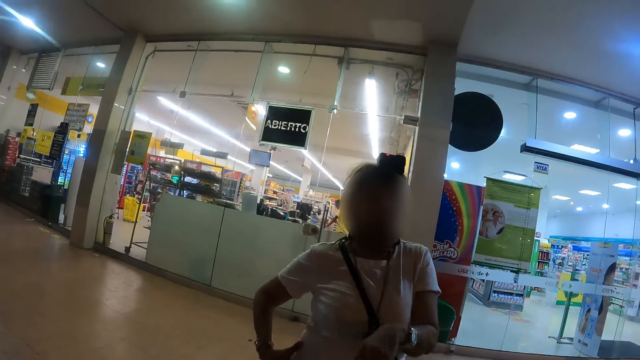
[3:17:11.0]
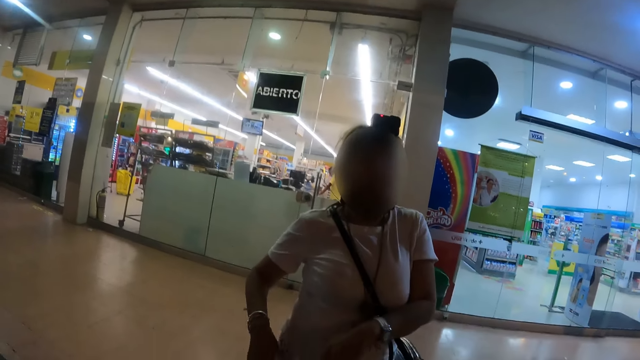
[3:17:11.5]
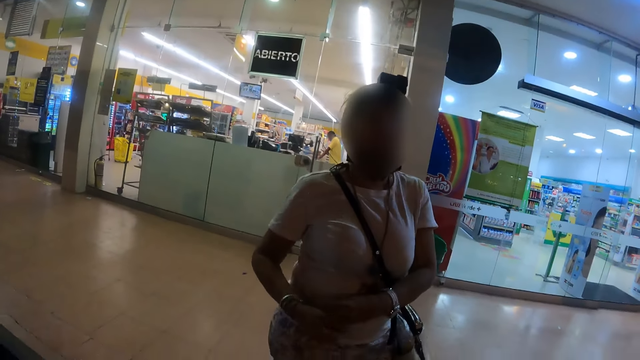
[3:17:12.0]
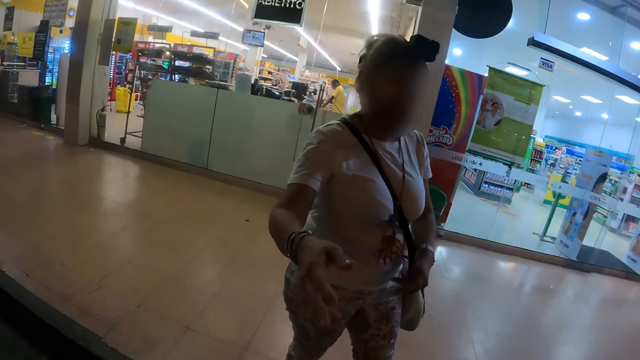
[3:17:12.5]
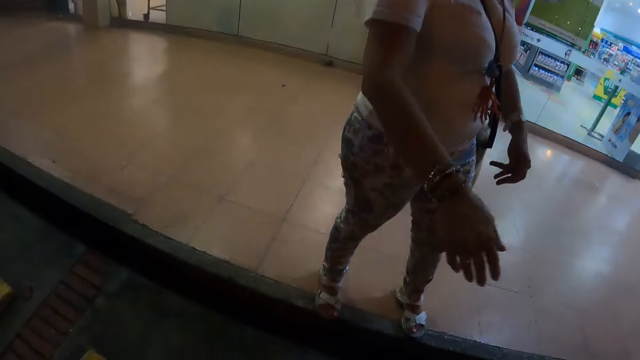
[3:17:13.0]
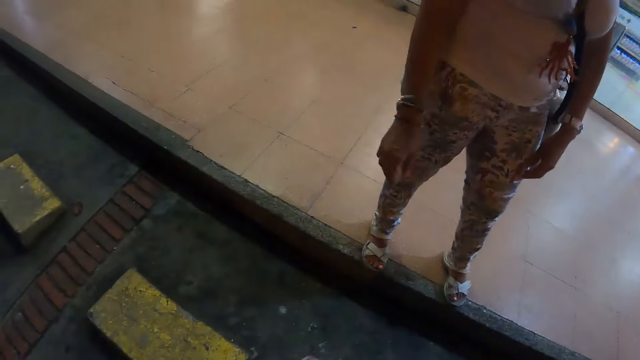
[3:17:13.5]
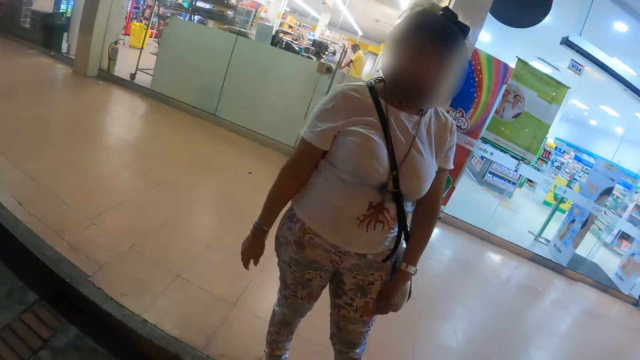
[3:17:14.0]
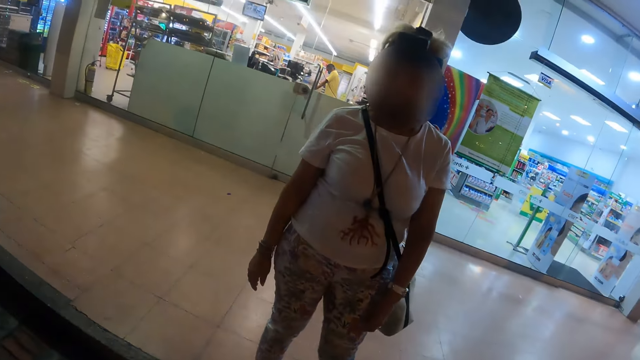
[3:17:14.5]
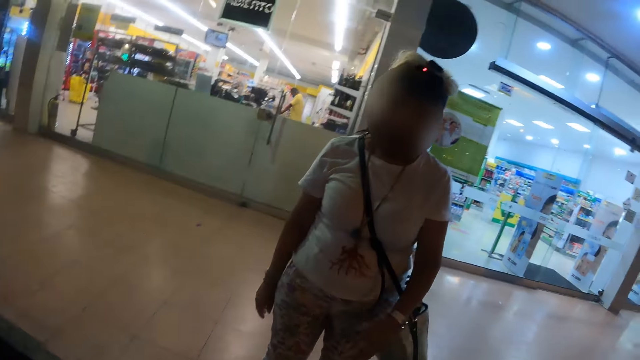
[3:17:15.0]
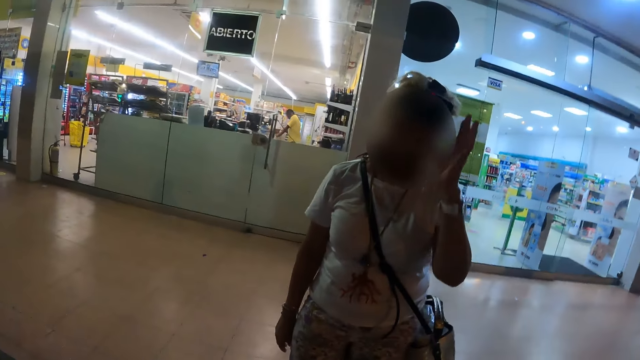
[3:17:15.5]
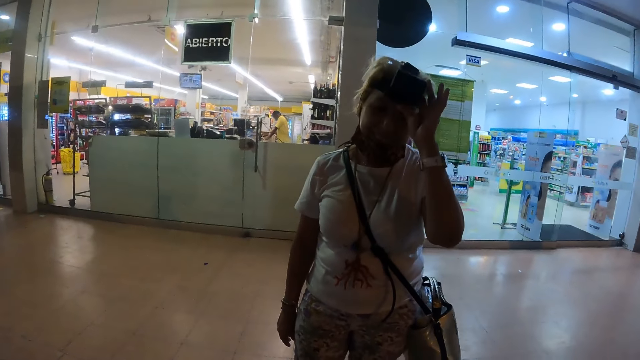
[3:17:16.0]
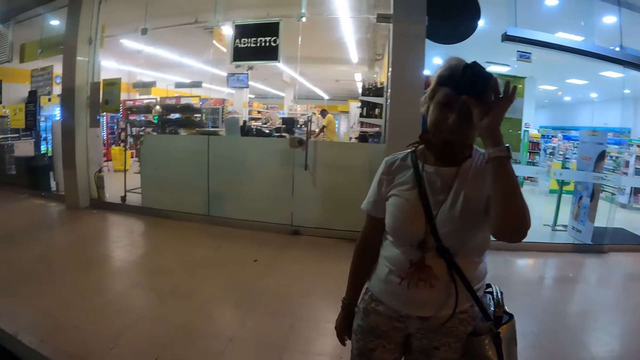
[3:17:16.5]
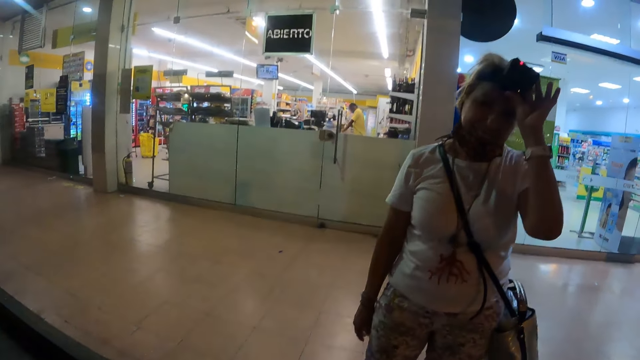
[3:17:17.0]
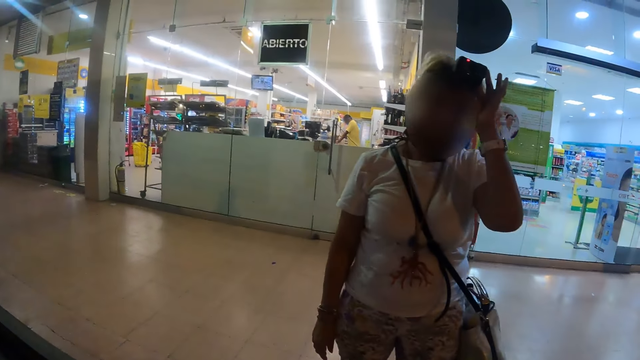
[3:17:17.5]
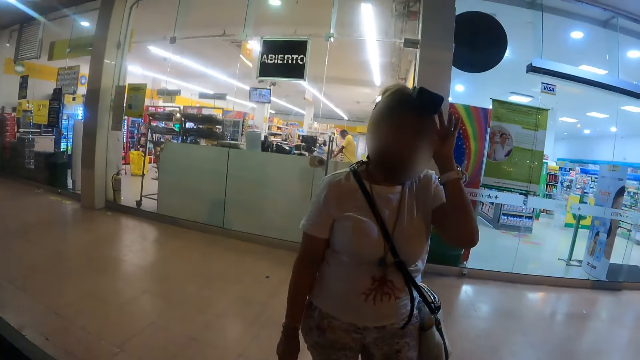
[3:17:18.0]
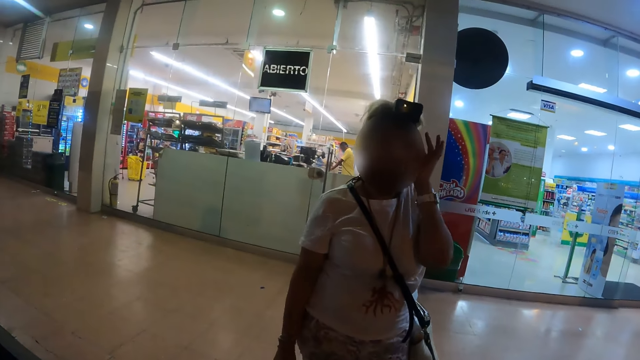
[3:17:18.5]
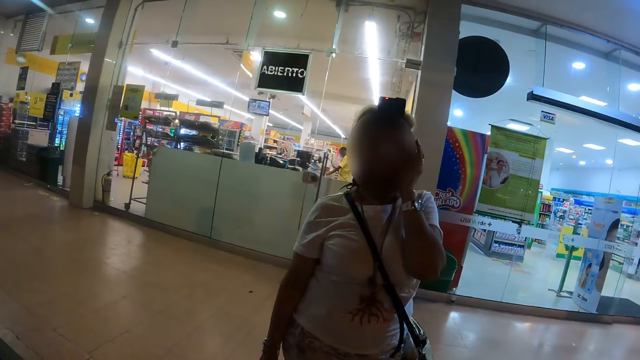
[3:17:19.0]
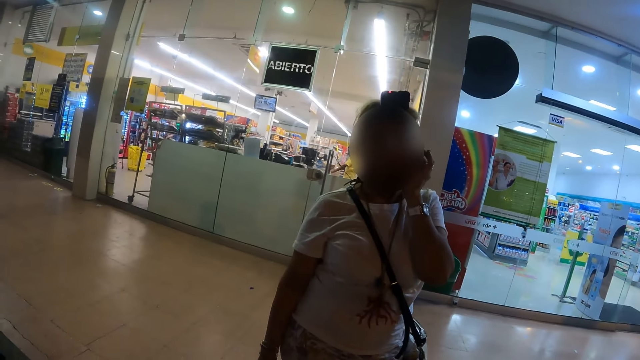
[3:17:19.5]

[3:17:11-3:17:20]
A woman moves the hand. The woman talks to the camera wearer.

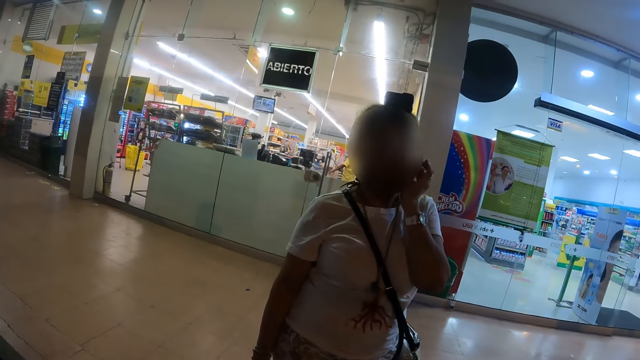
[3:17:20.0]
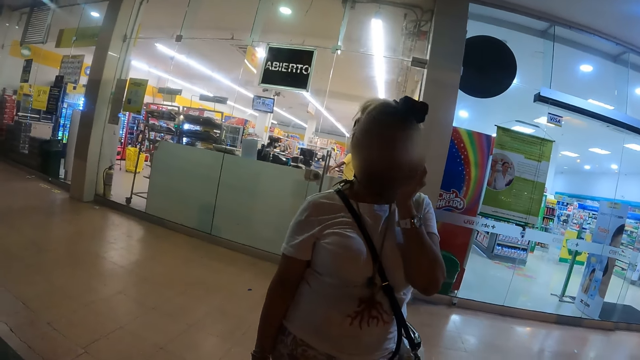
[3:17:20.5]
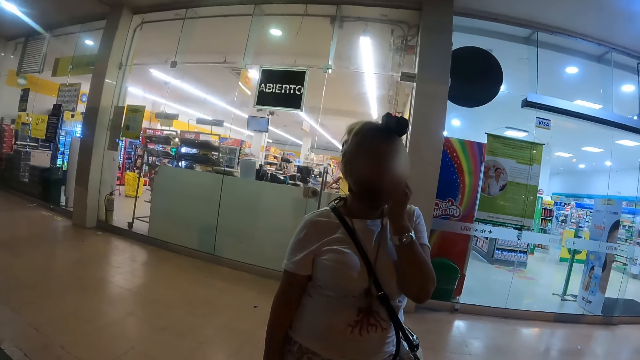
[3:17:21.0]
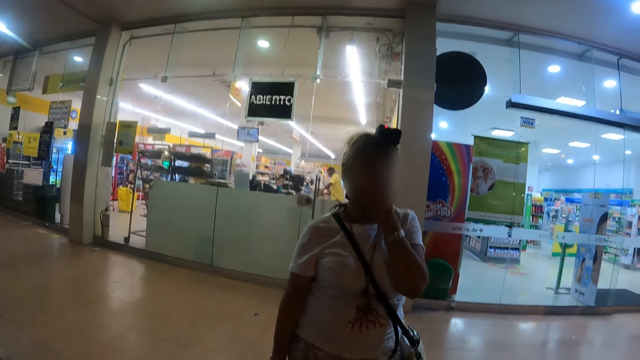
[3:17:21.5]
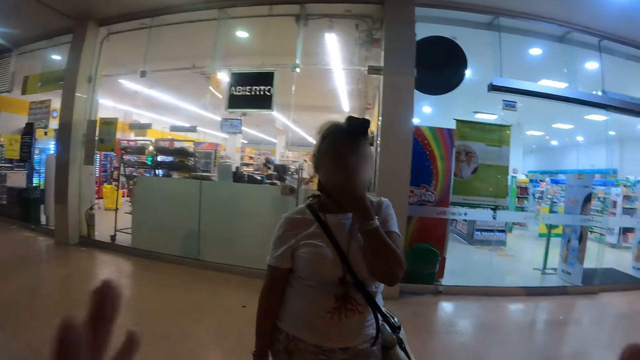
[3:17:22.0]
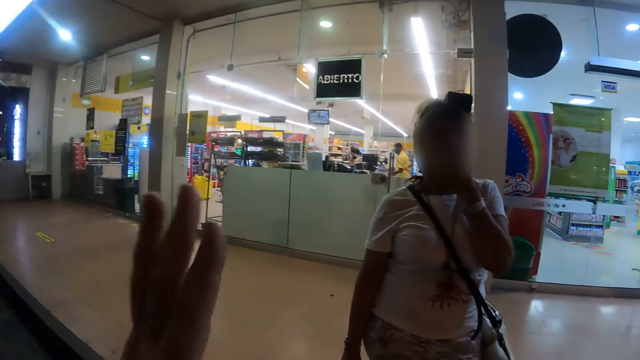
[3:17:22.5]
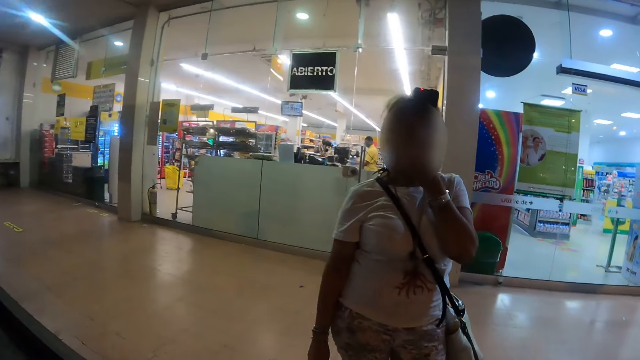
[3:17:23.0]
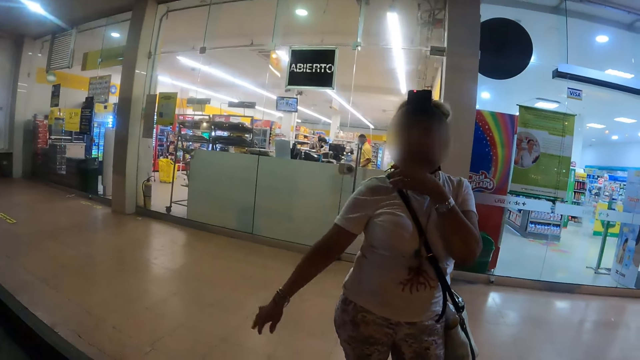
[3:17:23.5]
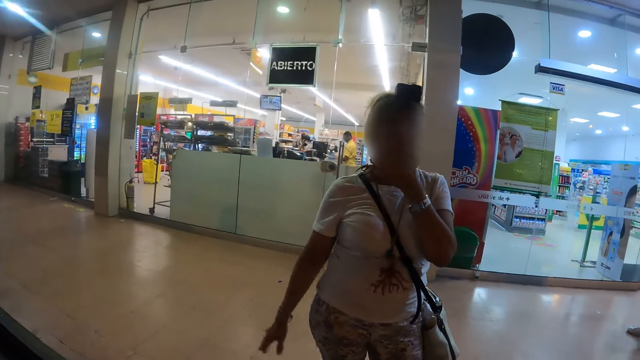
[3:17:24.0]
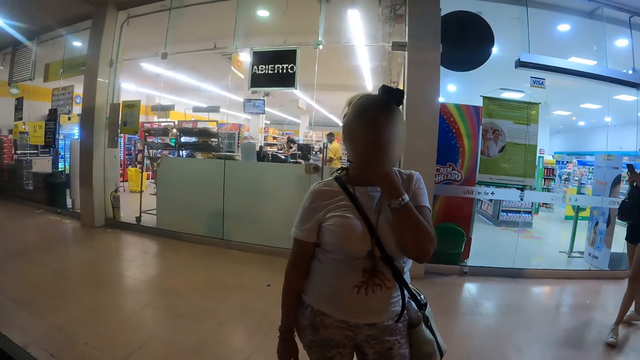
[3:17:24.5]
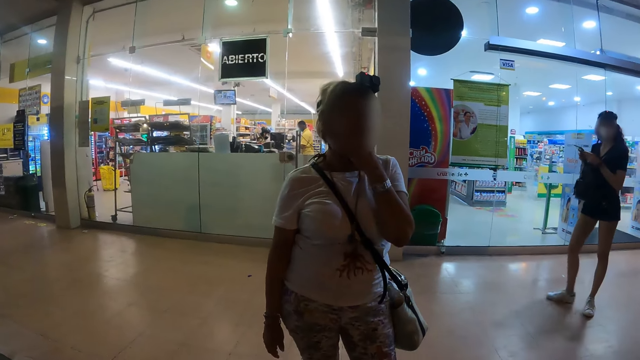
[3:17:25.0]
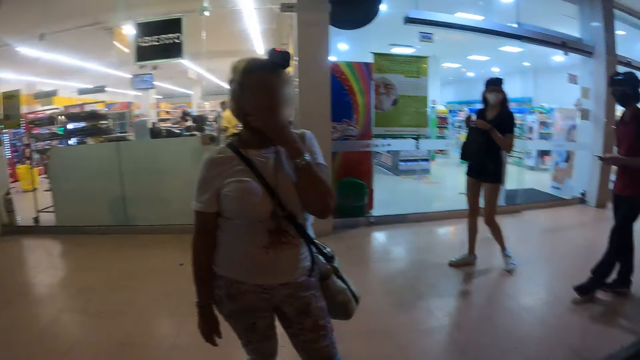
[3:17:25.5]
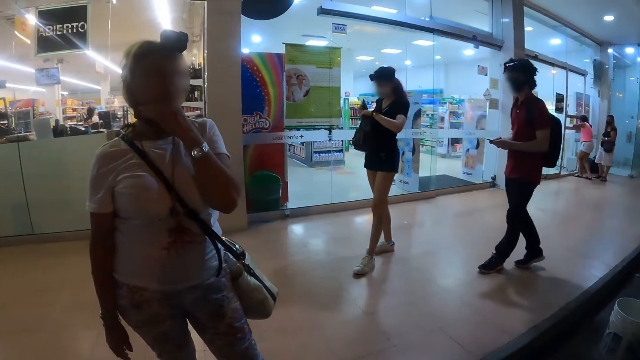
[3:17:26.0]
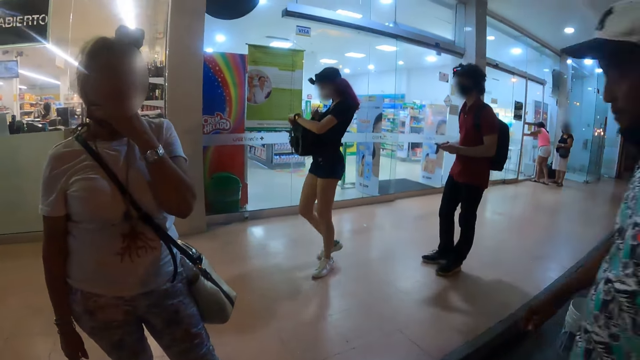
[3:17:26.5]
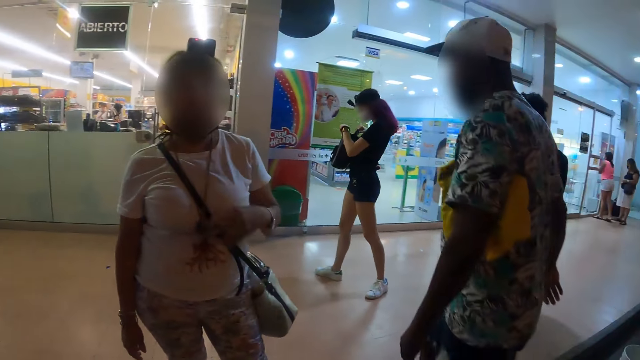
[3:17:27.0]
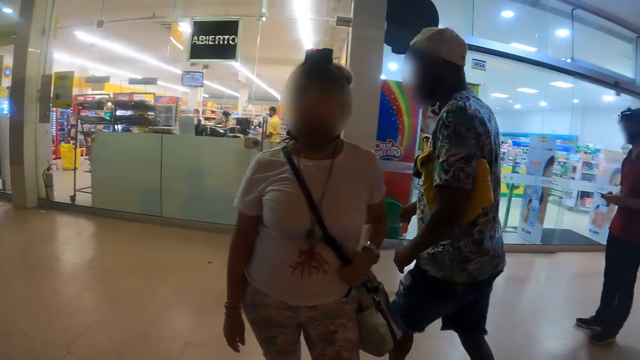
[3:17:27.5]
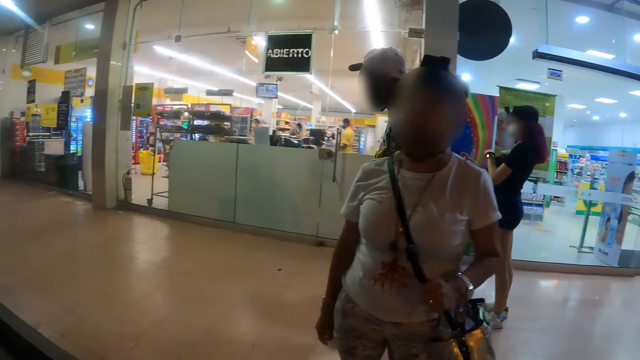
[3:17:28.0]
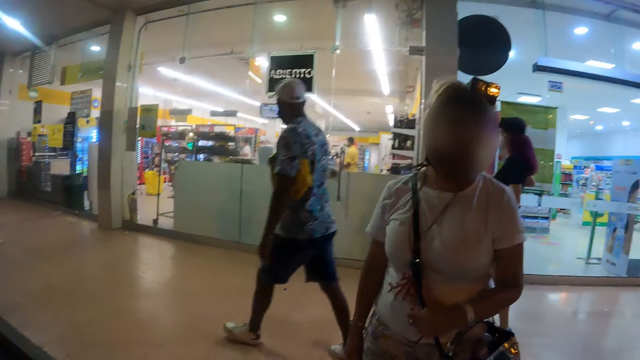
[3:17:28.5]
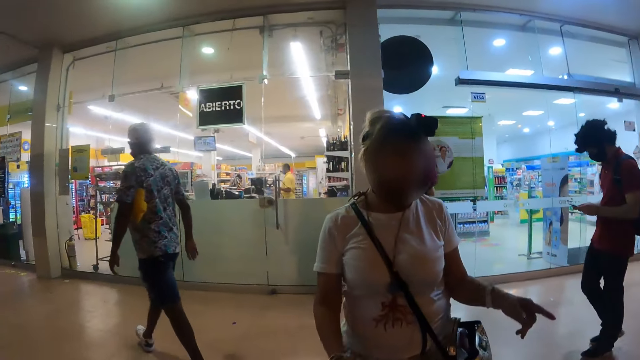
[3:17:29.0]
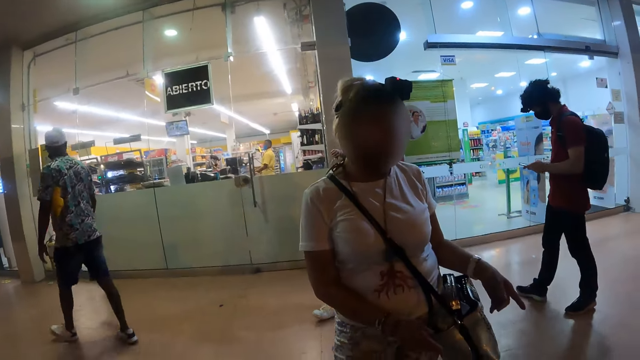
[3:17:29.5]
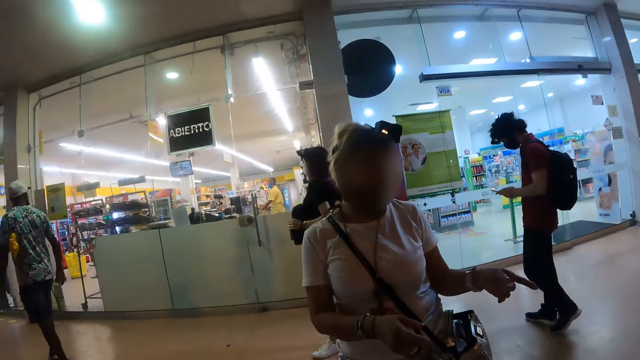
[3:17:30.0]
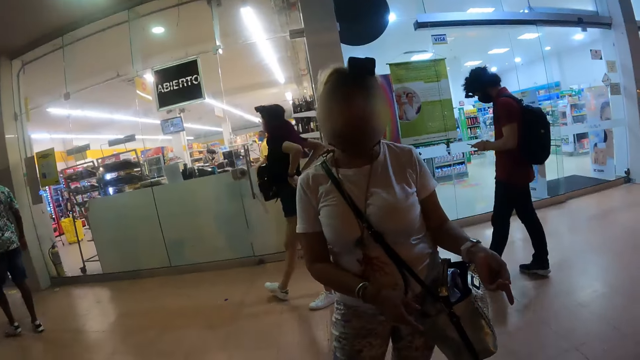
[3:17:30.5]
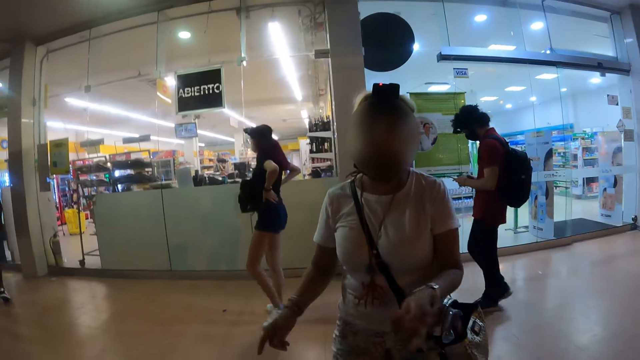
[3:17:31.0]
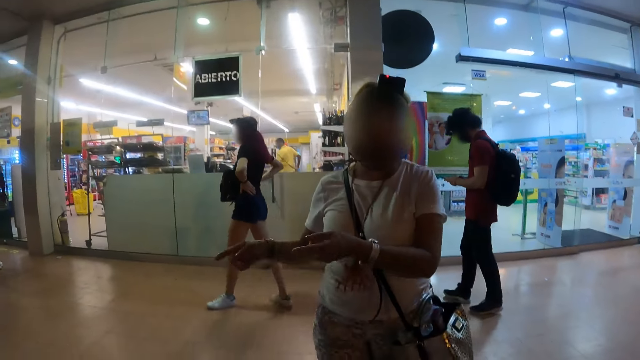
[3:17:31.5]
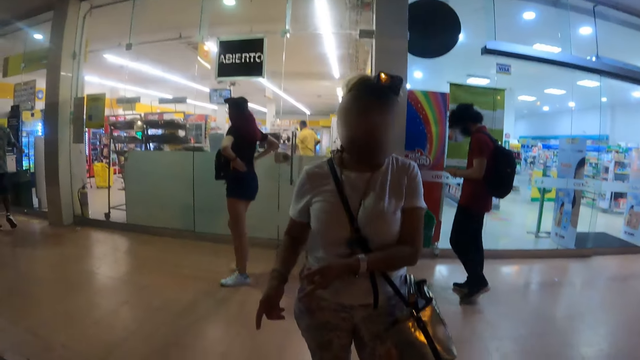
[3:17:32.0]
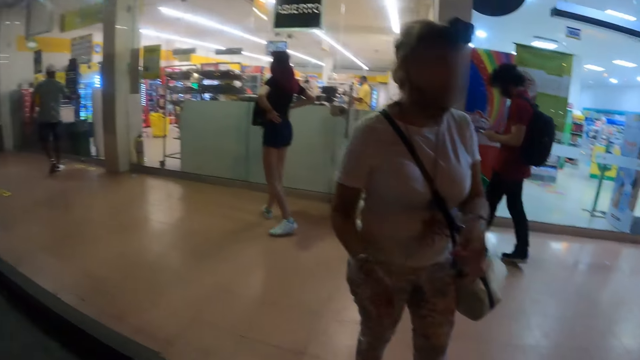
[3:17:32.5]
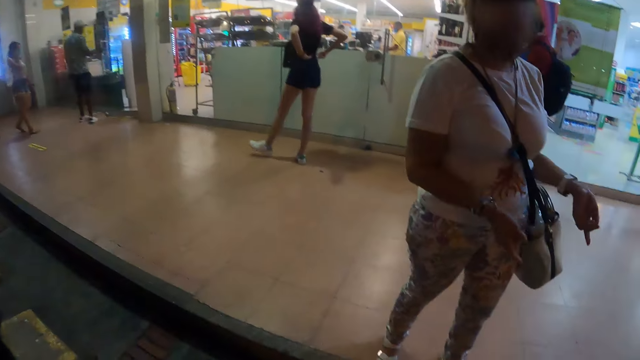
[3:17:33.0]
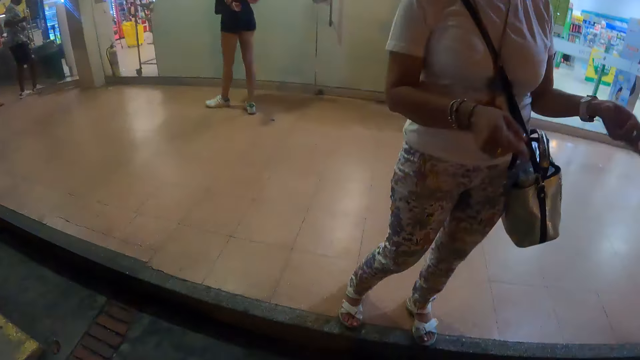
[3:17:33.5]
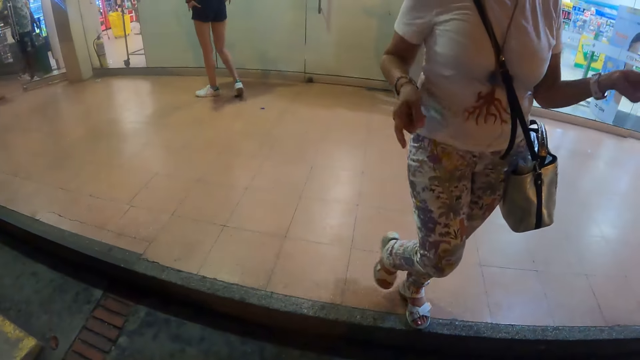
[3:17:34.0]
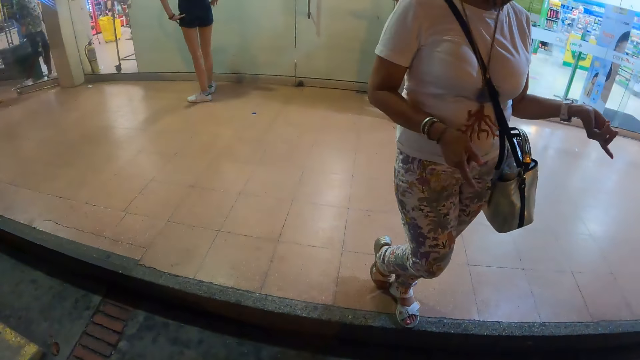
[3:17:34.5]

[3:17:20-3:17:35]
The camera wearer moves the hand. They look around.
